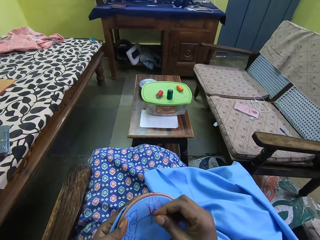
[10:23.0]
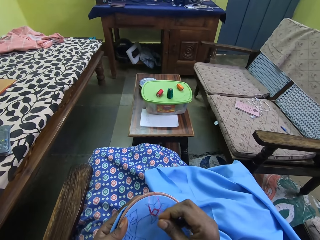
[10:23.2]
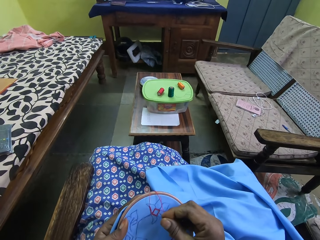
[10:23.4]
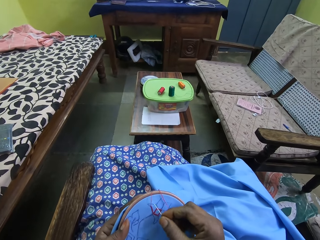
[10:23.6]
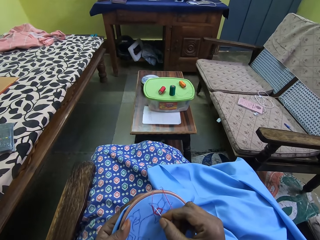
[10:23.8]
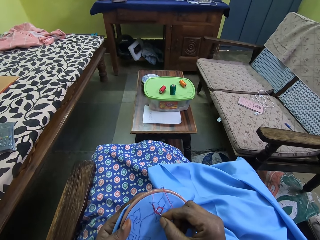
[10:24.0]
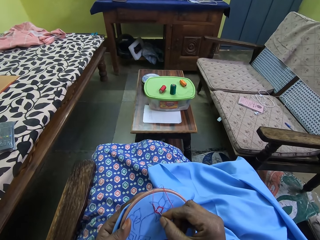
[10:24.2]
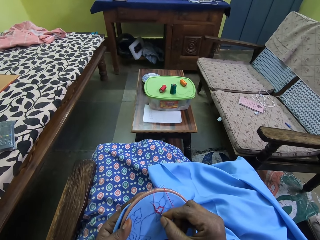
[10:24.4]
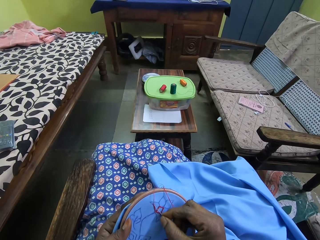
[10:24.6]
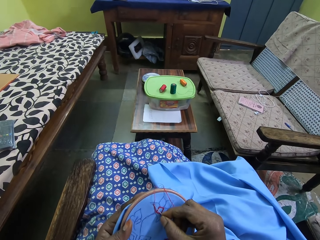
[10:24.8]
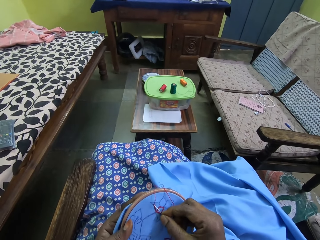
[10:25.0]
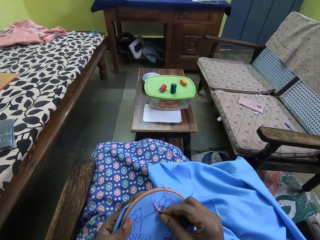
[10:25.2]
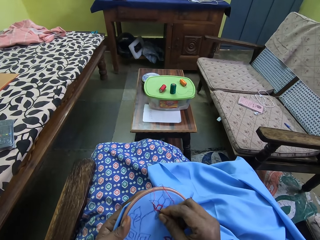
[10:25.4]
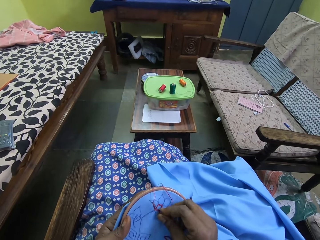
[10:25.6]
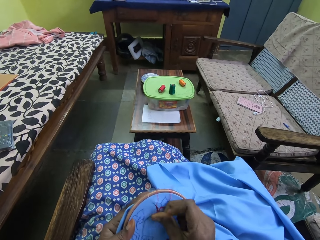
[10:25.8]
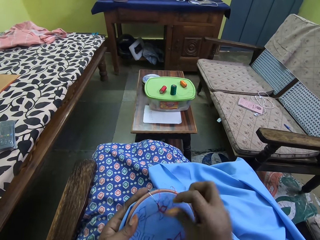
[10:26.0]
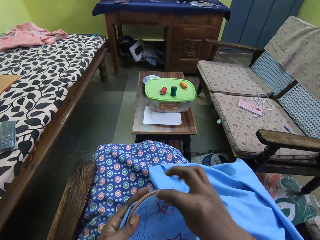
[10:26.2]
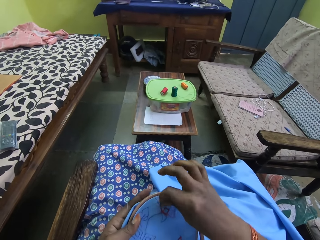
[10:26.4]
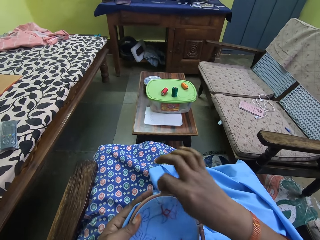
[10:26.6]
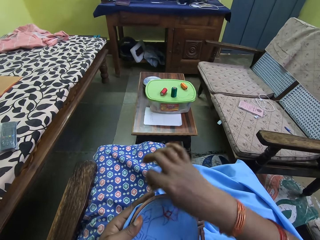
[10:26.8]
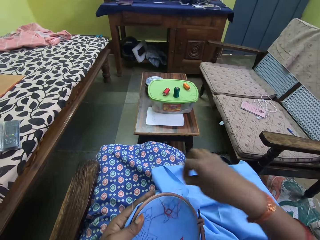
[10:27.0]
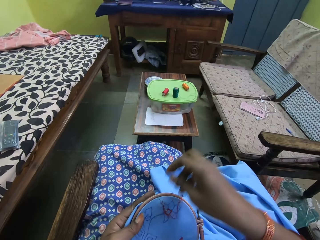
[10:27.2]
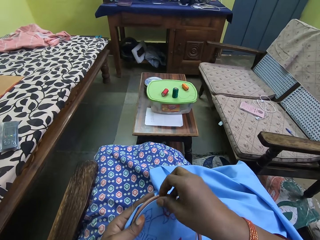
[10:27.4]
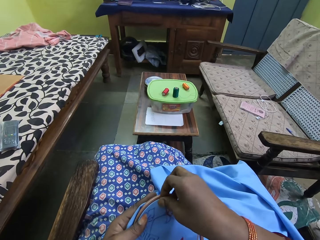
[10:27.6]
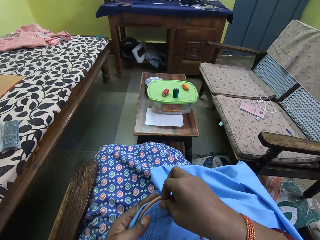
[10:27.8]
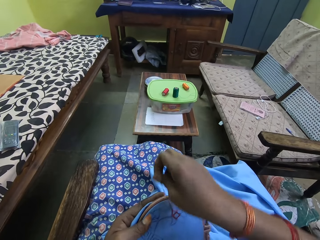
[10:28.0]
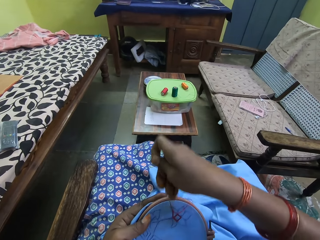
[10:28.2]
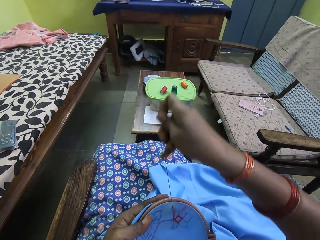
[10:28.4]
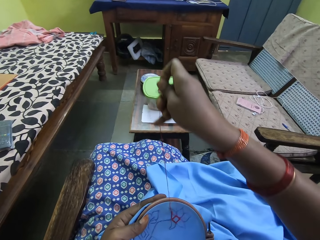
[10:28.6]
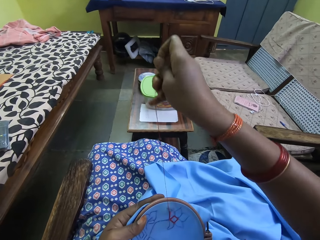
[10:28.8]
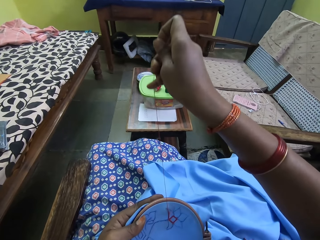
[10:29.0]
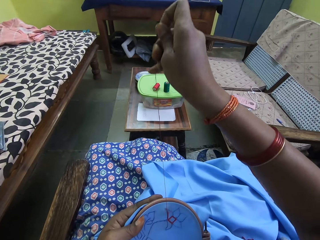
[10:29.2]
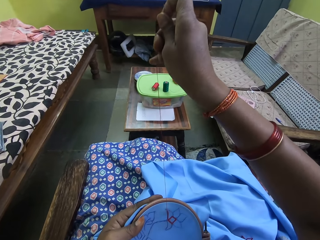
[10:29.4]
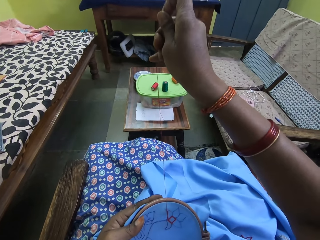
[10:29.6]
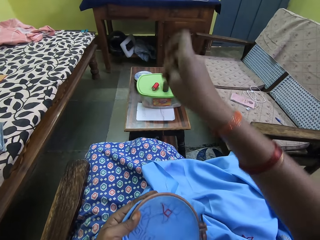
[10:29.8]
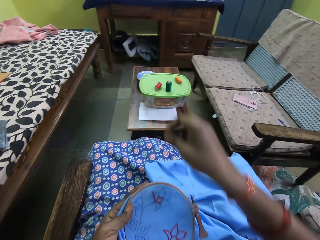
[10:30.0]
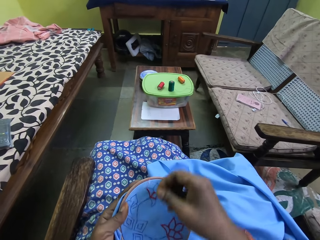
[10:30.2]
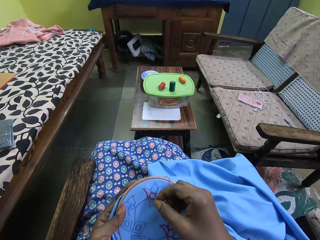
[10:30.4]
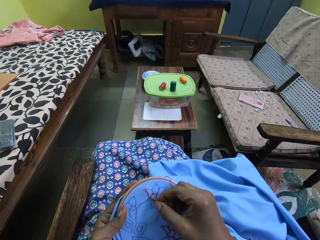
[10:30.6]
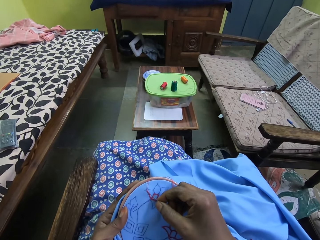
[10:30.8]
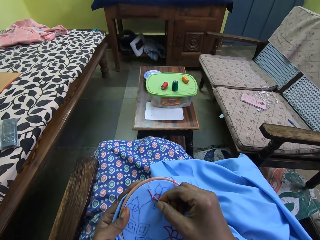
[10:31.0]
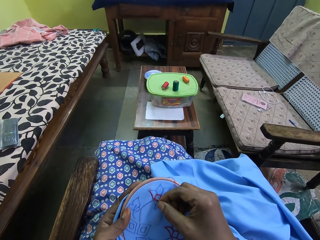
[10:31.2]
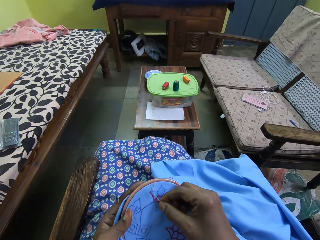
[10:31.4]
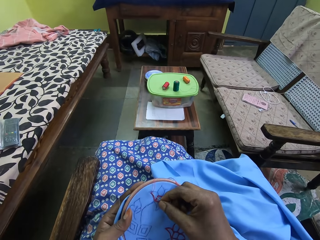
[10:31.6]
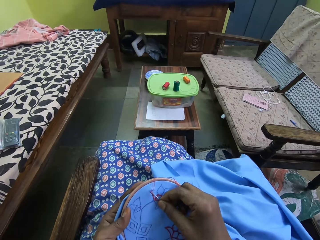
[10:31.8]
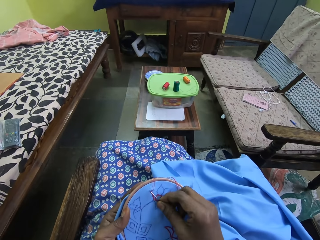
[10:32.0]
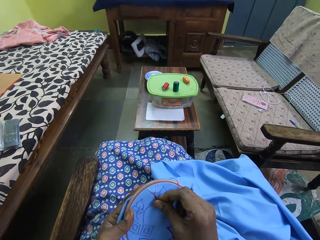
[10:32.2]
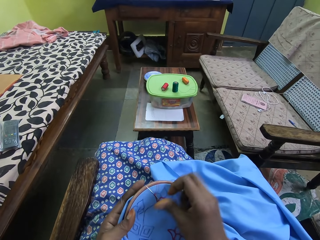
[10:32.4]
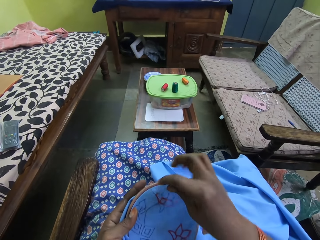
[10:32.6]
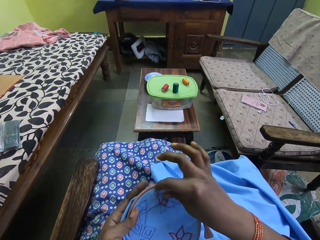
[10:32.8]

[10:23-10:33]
The camera wearer sews the piece of cloth. They pull the thread.

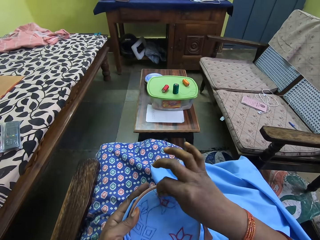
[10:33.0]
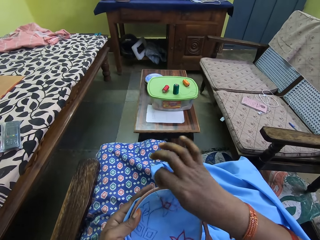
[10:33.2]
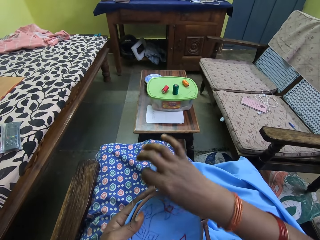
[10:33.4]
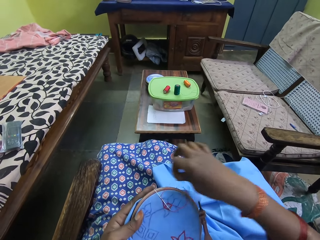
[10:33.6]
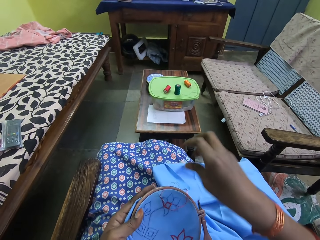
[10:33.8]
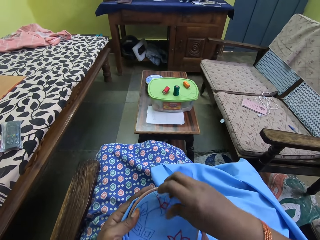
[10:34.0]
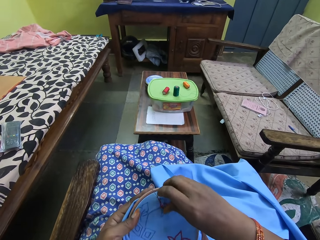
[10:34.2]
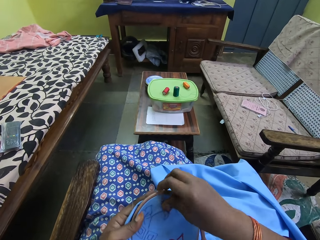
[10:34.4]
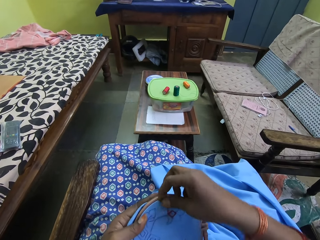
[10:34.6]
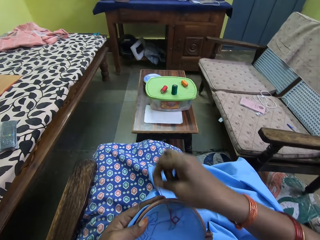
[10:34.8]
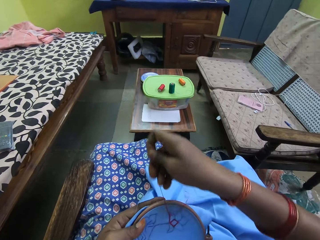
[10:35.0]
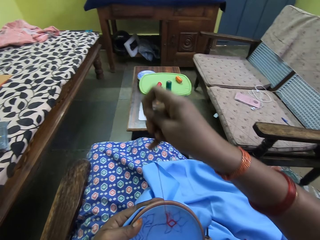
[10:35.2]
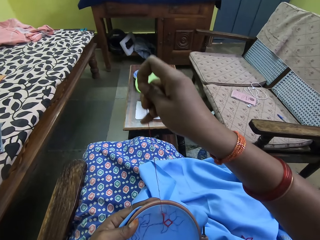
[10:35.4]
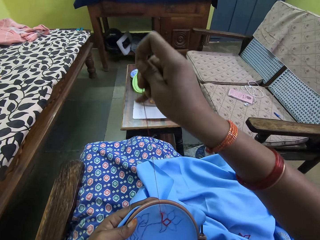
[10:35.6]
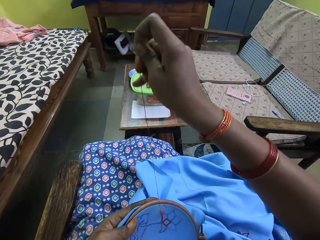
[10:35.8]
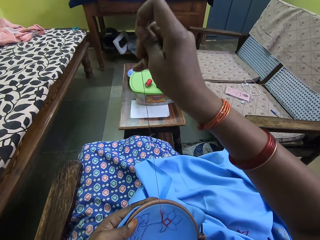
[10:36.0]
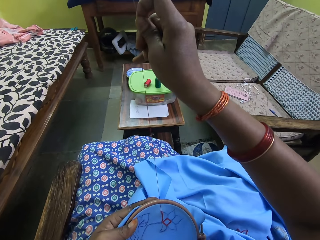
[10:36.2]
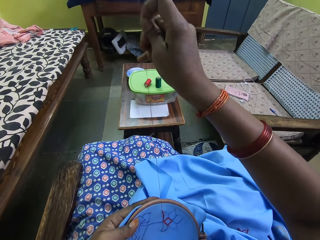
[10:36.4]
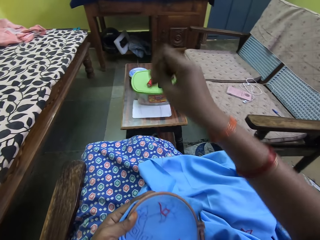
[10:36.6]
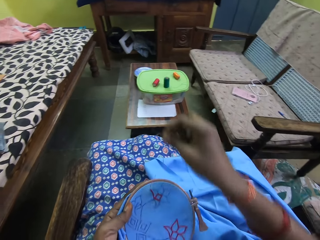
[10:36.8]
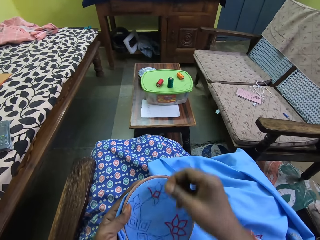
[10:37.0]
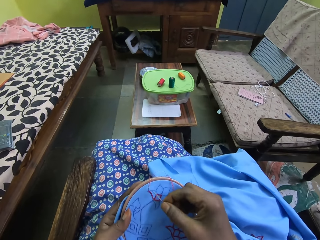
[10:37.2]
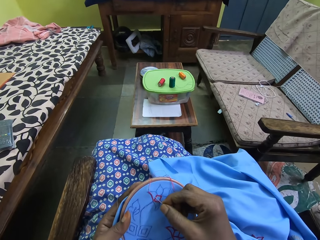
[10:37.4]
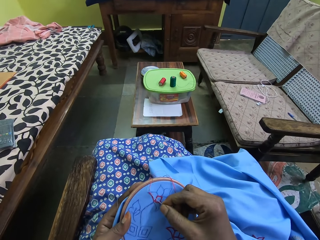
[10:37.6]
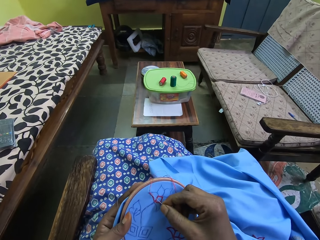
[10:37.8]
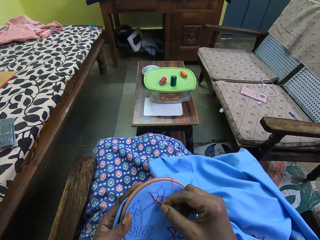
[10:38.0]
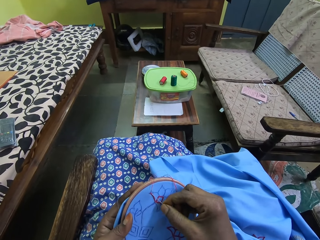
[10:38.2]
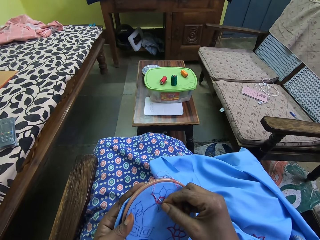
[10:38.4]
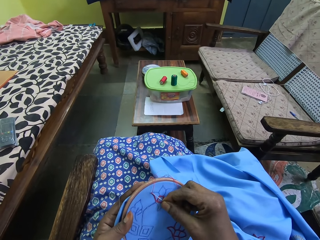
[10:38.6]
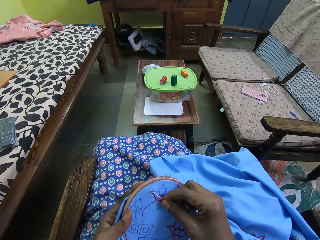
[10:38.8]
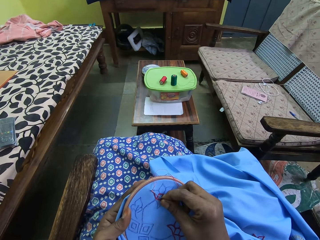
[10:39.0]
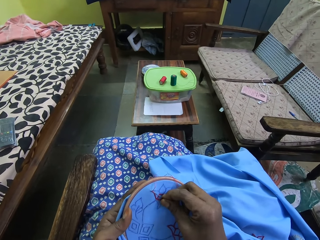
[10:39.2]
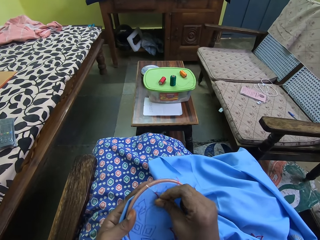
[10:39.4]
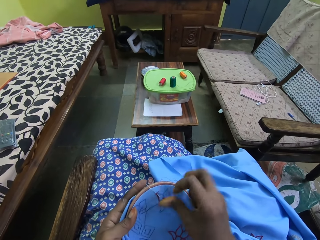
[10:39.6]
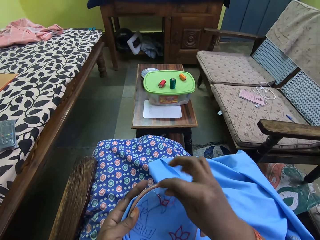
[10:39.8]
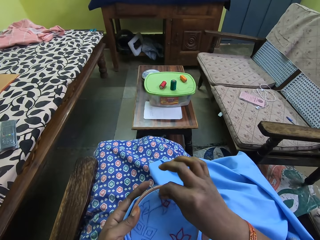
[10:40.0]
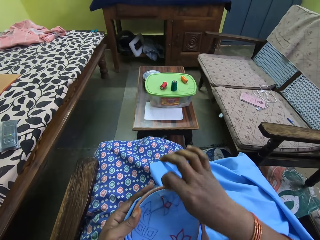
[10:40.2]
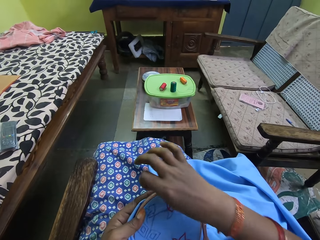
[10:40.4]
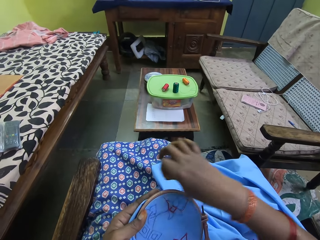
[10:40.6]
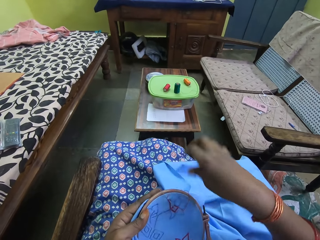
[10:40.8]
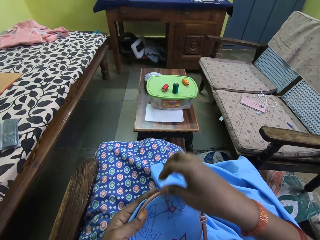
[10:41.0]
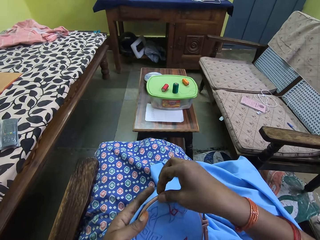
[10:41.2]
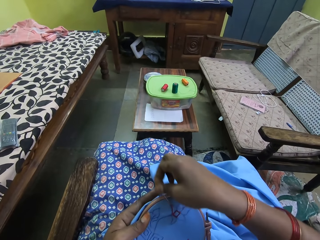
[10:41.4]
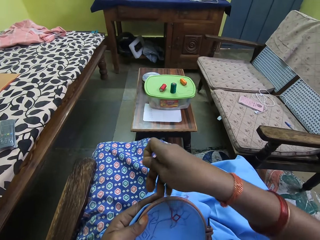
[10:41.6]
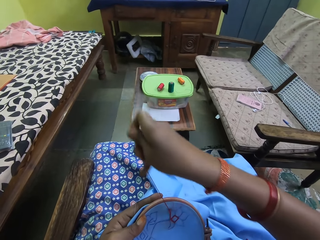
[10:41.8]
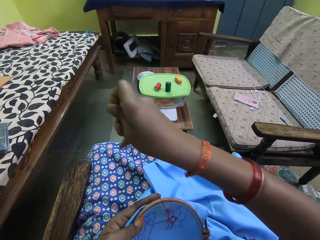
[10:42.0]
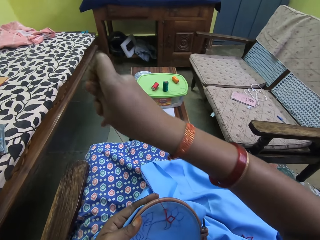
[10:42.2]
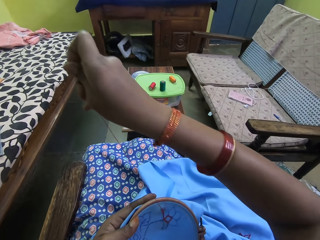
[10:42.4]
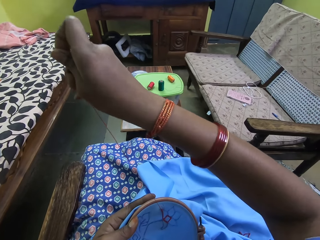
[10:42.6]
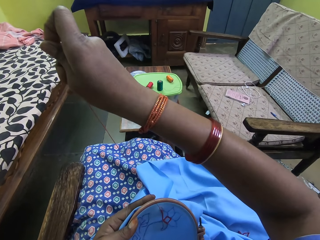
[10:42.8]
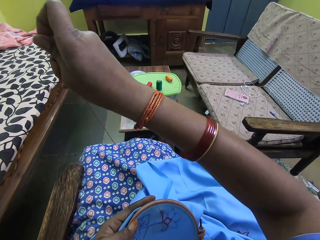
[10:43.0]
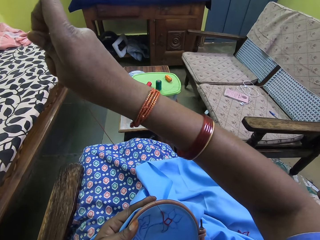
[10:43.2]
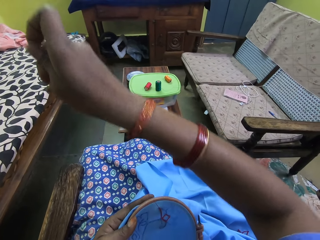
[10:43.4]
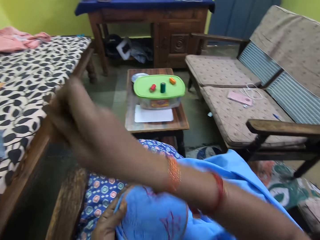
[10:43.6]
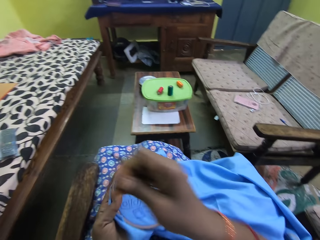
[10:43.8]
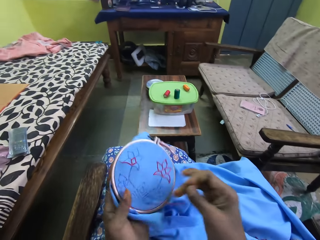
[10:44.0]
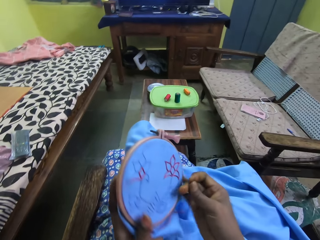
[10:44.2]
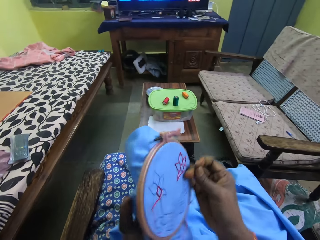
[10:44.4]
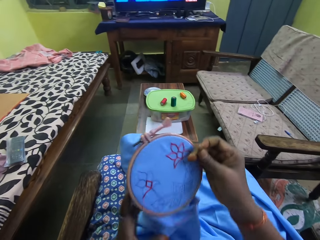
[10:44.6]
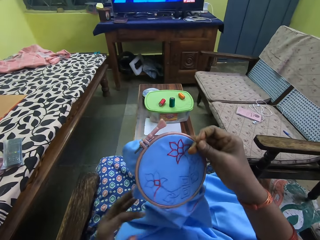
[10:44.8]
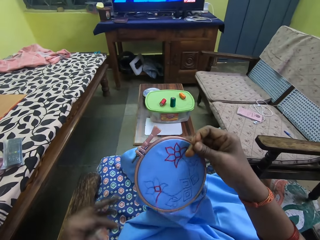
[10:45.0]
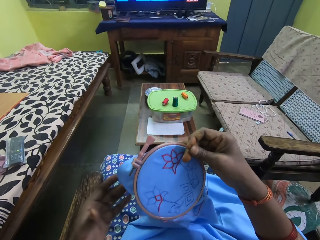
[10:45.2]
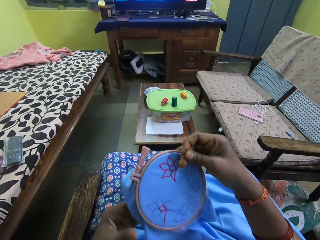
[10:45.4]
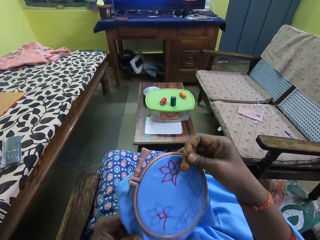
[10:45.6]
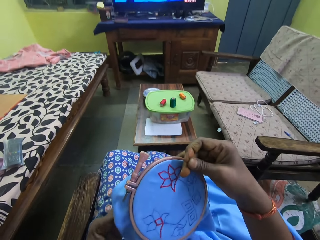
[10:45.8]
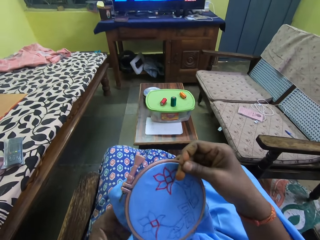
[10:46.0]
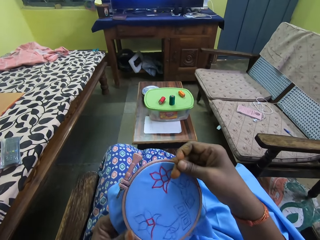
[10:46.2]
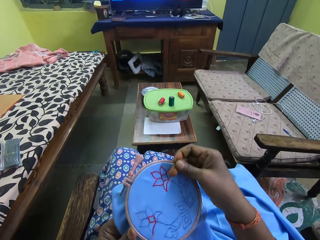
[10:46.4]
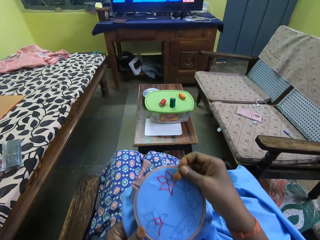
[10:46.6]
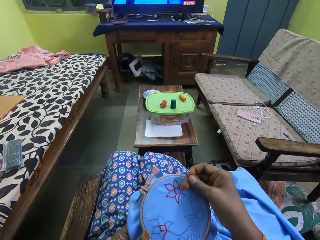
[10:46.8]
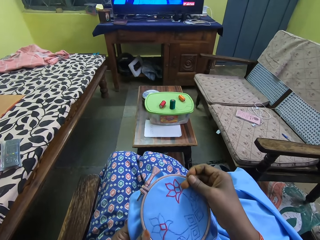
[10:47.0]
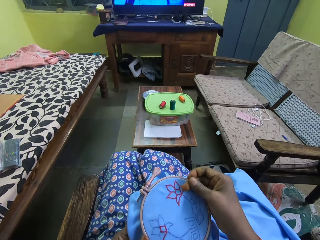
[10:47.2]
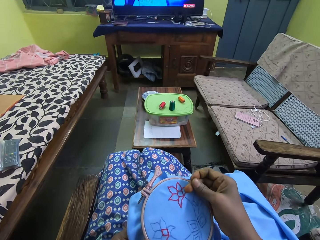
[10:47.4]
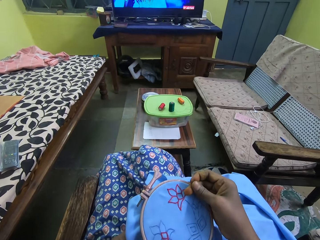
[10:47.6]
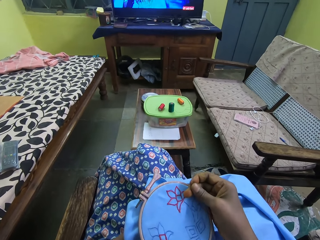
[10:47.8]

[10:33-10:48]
The camera wearer sews the piece of cloth. She fixes the sewing thread. She sews the piece of cloth. She holds the embroidery hoop on the piece of cloth with her right hand. She turns the piece of cloth. She holds the piece of material with her left hand.
